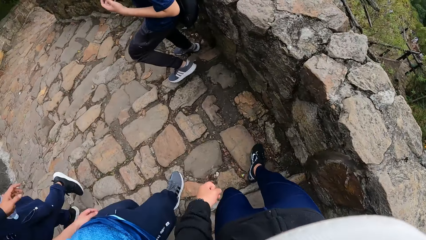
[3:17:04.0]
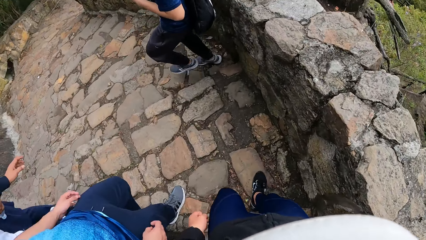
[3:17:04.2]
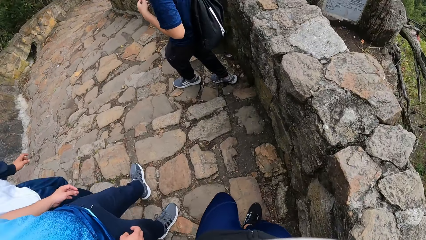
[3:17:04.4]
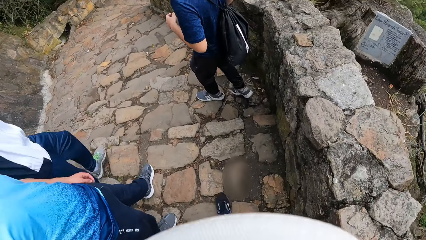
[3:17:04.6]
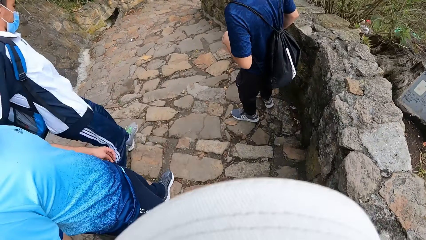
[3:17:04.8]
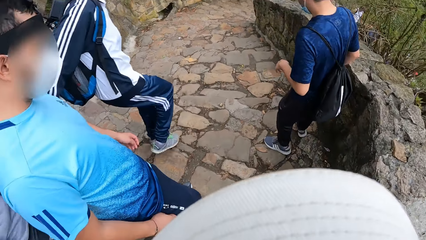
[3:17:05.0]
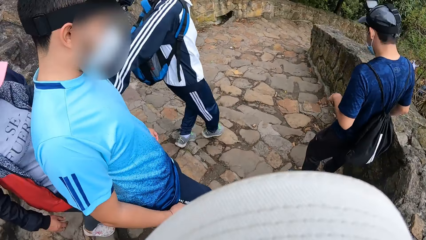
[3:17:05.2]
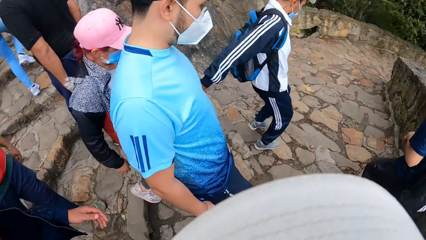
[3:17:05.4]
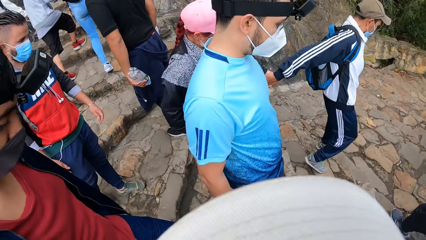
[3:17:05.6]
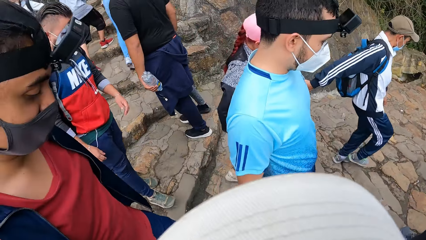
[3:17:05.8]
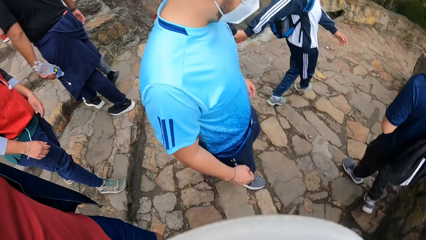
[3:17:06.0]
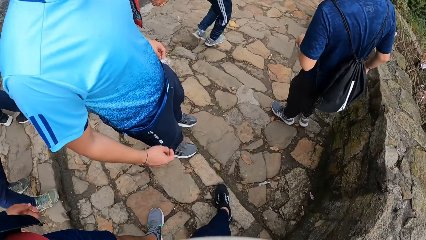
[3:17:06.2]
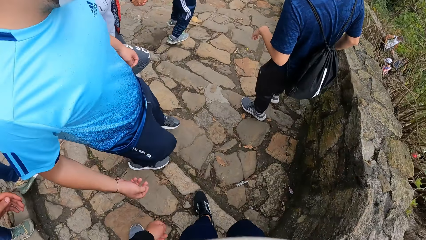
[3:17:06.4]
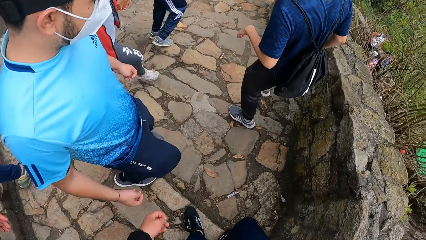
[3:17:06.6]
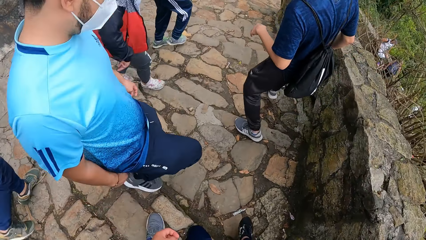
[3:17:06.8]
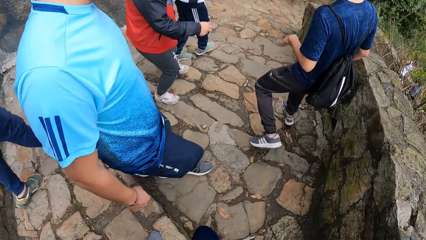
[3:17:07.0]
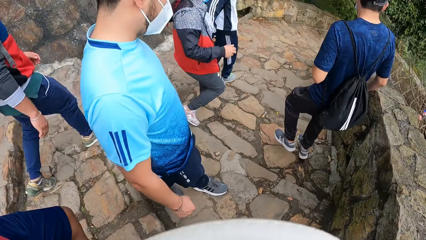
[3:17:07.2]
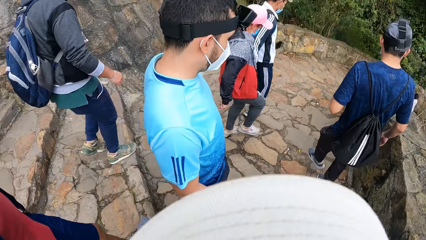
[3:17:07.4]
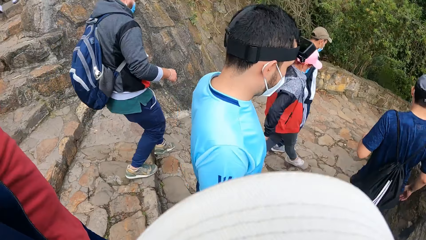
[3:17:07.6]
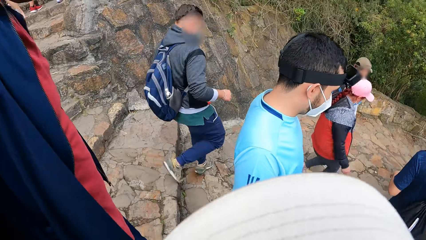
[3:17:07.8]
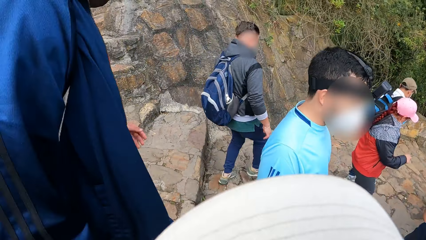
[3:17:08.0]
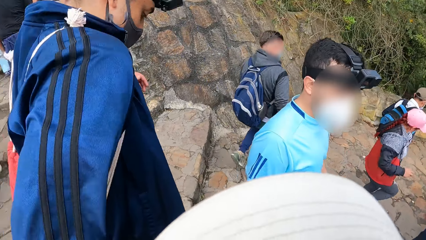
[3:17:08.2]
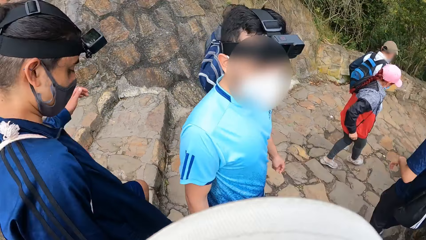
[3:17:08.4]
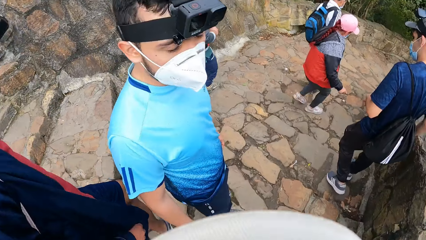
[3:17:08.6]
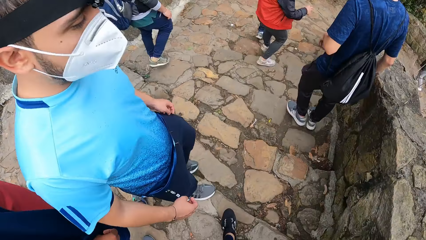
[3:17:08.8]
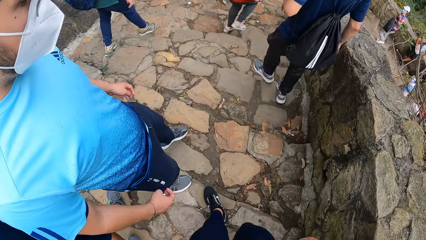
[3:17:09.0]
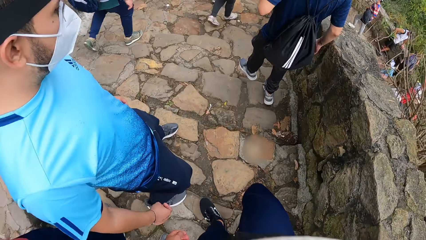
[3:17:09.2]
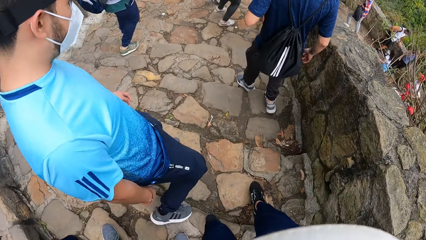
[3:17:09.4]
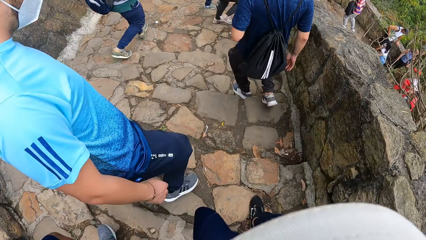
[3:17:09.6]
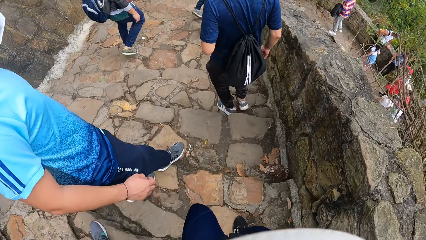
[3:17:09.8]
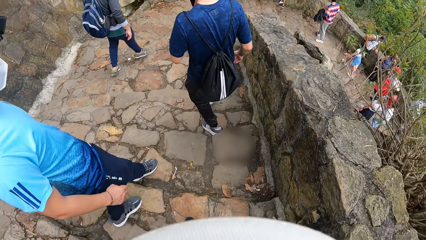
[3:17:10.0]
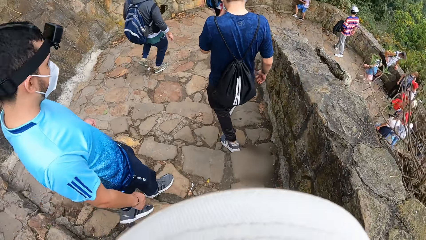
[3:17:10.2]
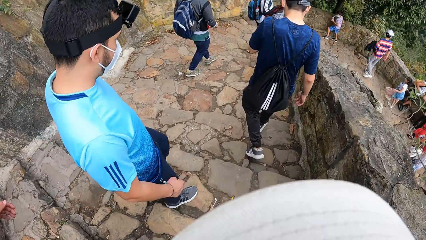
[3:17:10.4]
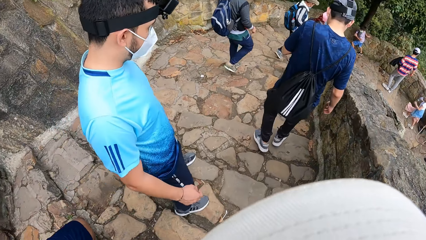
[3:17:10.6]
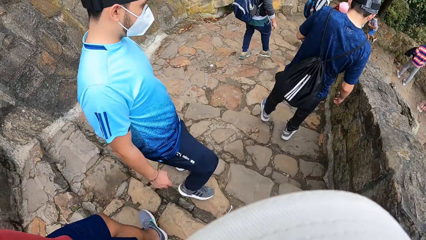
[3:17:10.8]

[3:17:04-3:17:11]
A man walks downstairs behind the camera wearer.

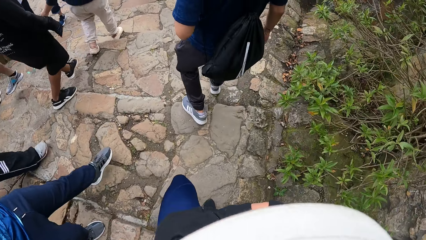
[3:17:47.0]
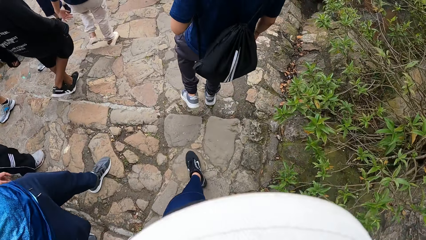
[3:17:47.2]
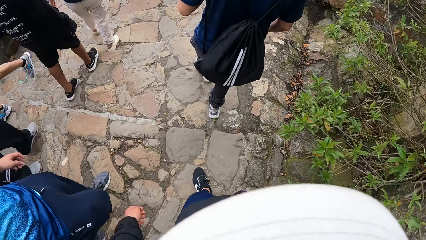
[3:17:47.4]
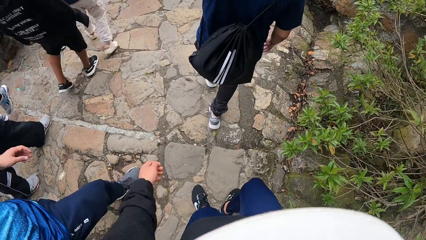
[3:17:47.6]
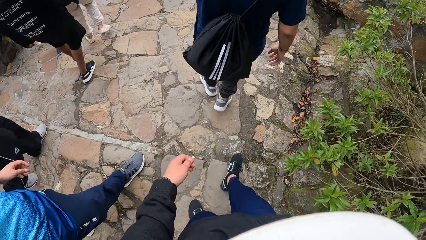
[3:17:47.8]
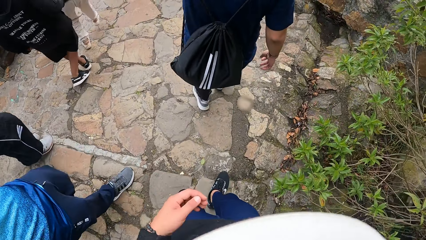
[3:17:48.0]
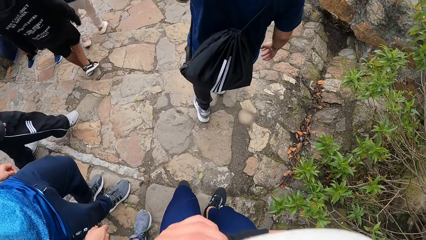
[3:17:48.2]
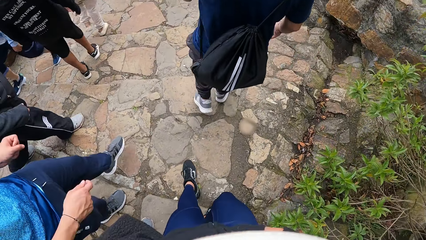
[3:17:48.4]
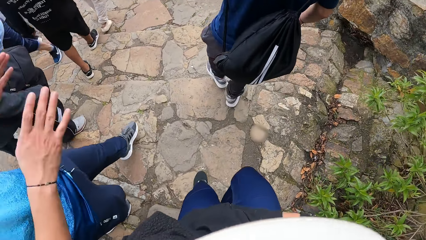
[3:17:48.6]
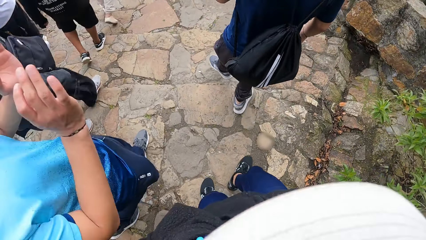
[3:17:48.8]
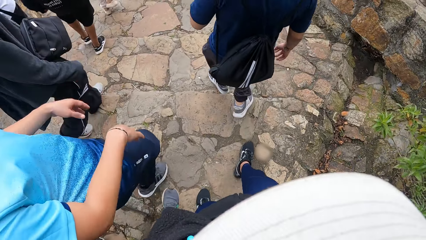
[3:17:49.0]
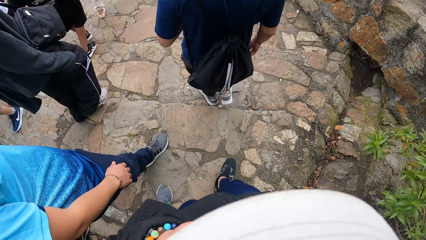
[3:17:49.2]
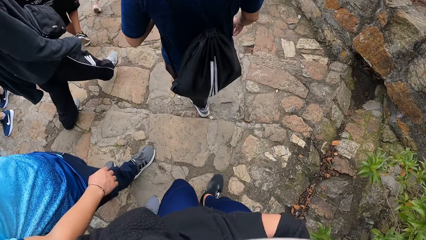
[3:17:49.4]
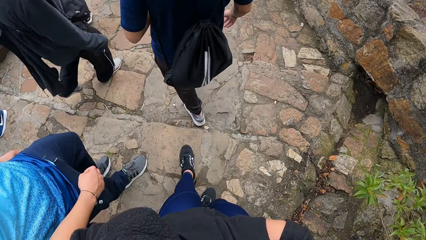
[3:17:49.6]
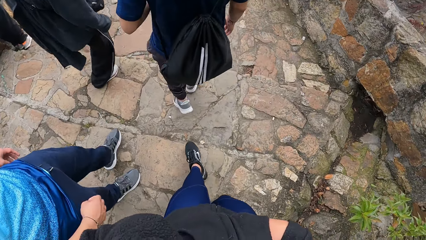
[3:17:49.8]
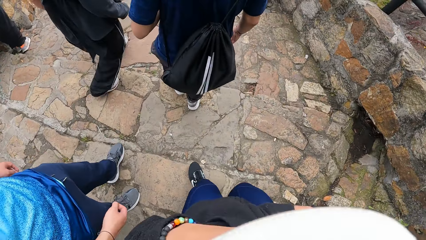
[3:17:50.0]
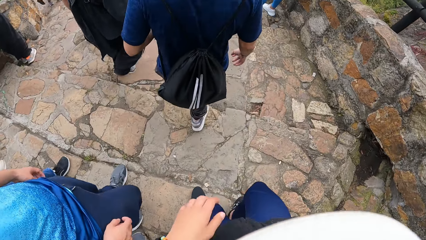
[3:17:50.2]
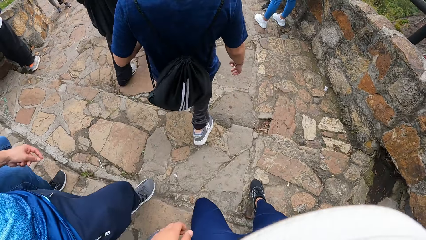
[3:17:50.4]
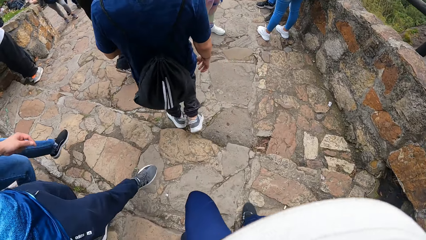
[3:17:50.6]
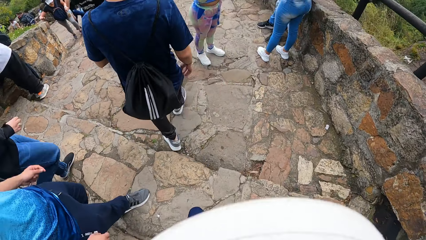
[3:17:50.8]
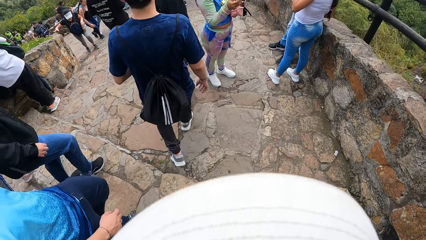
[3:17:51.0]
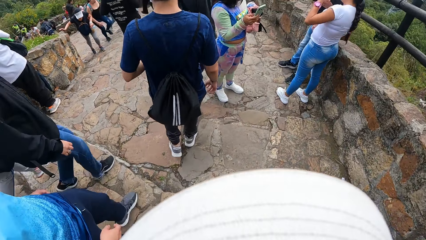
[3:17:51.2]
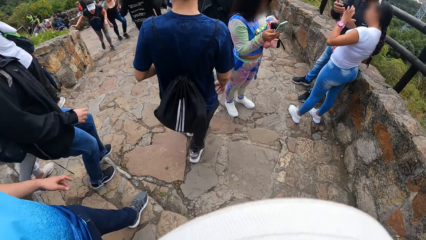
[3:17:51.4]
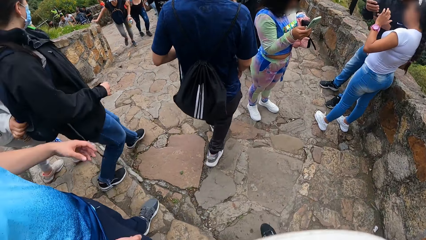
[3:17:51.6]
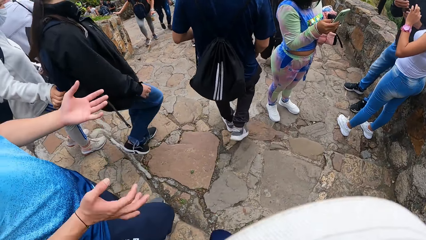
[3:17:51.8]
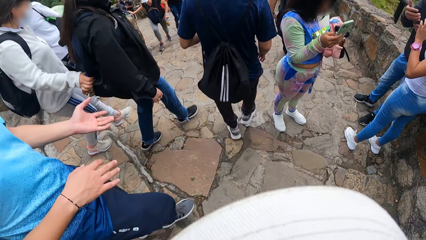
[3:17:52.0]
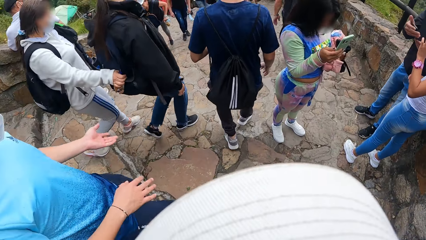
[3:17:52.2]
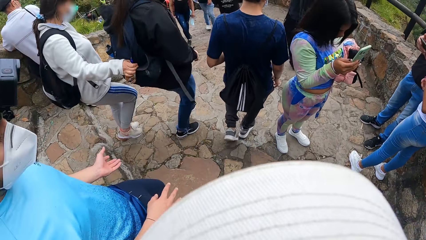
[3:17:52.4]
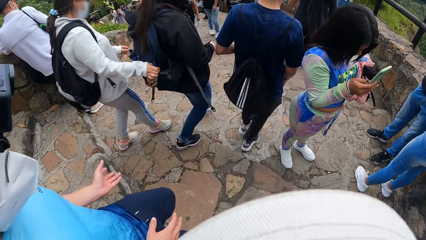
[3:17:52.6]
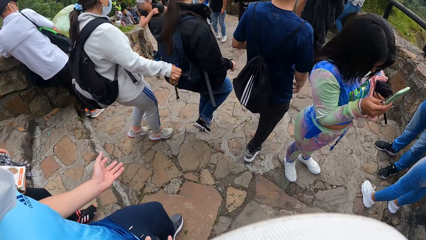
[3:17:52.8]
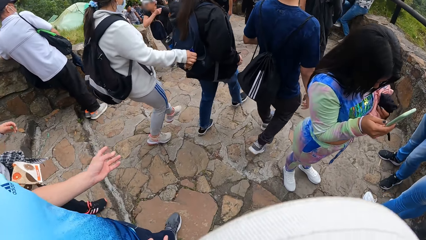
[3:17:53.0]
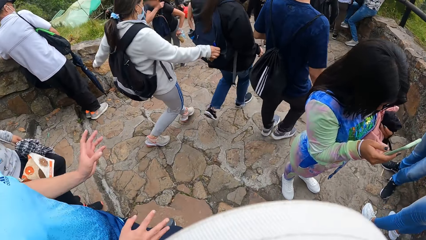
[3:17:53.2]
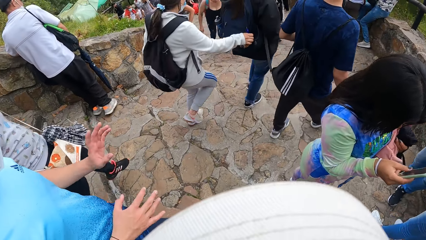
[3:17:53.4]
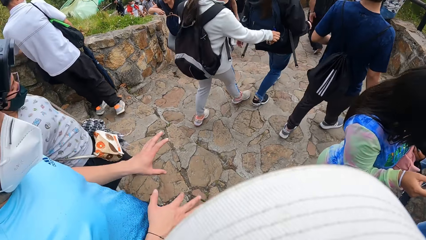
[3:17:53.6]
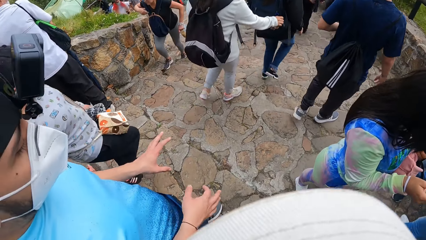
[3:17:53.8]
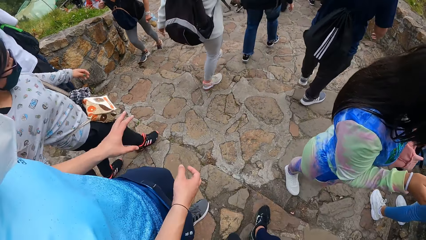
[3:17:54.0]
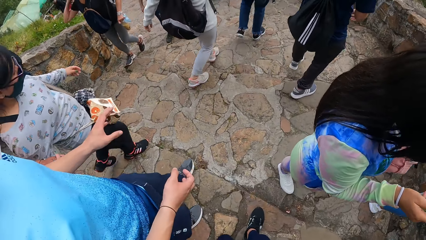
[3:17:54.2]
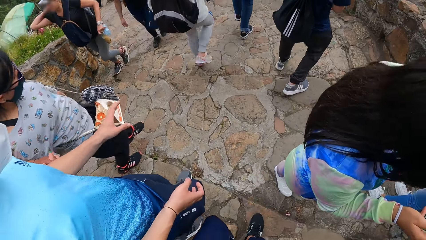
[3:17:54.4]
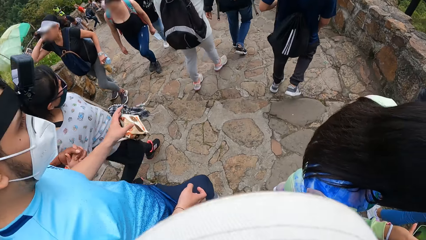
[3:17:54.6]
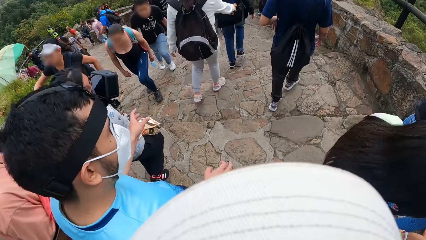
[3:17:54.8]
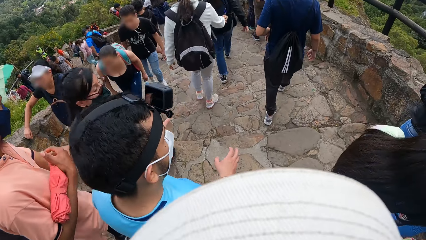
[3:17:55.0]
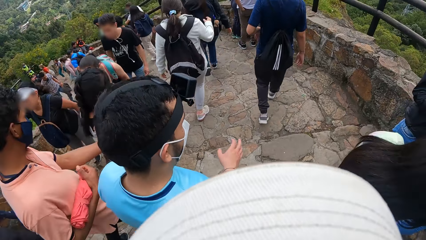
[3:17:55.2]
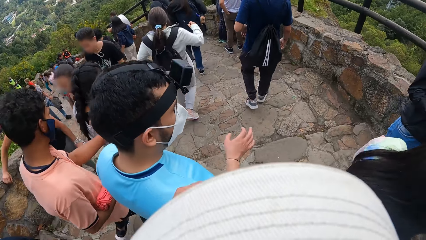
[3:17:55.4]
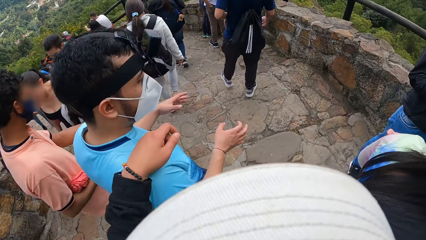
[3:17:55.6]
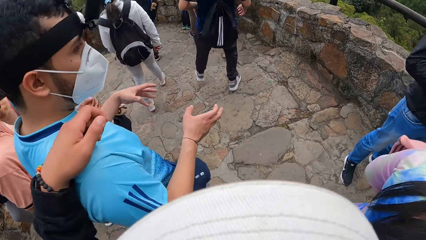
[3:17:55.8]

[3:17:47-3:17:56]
A man gestures and converses on his way downstairs. The camera wearer places his left hand on the man's shoulder.
